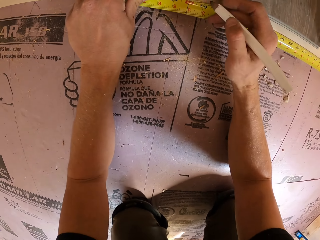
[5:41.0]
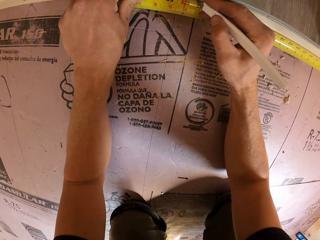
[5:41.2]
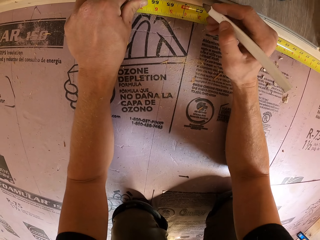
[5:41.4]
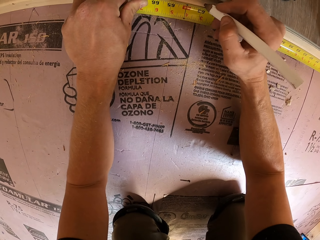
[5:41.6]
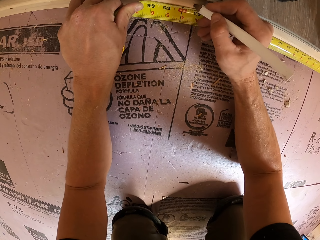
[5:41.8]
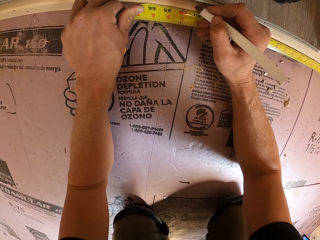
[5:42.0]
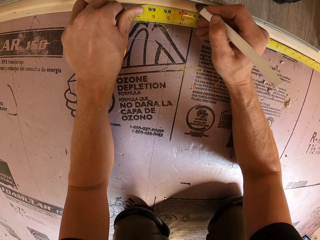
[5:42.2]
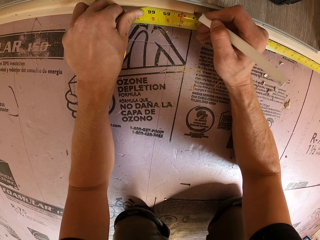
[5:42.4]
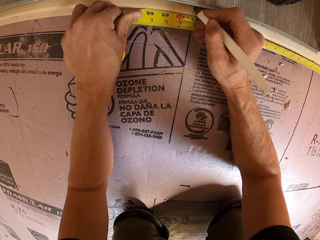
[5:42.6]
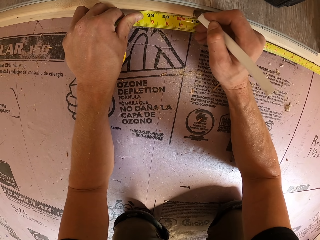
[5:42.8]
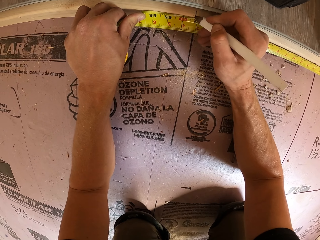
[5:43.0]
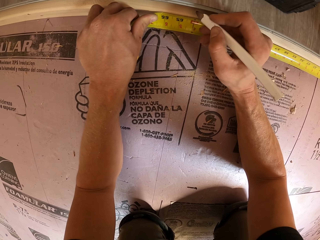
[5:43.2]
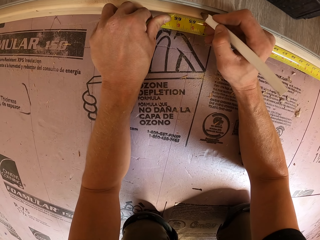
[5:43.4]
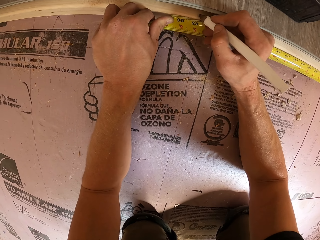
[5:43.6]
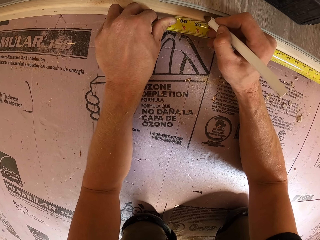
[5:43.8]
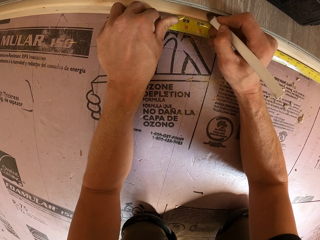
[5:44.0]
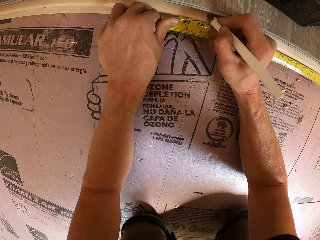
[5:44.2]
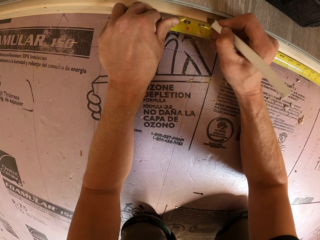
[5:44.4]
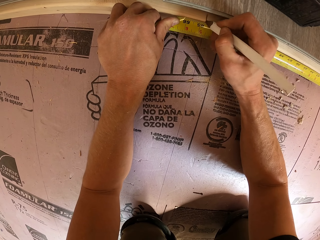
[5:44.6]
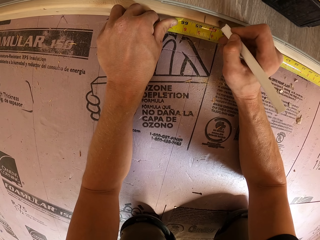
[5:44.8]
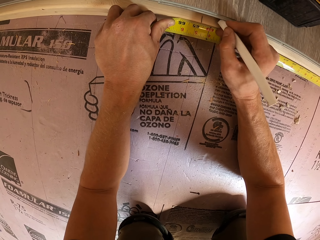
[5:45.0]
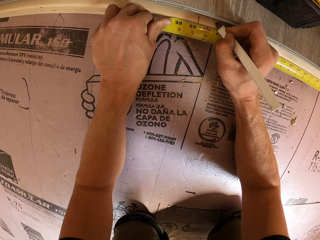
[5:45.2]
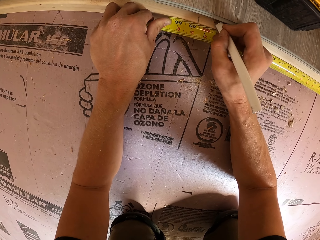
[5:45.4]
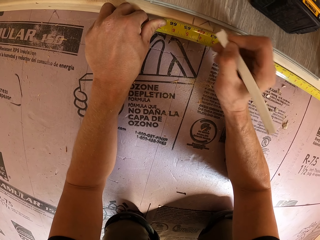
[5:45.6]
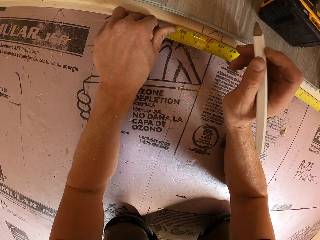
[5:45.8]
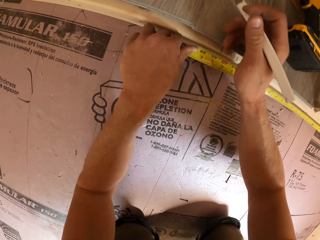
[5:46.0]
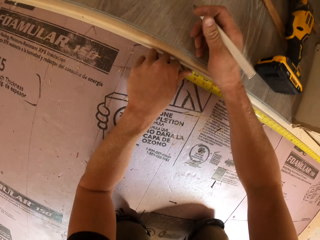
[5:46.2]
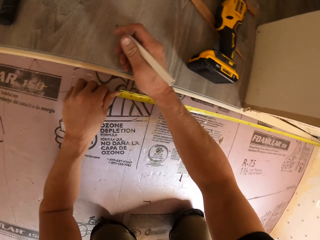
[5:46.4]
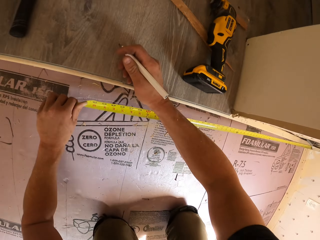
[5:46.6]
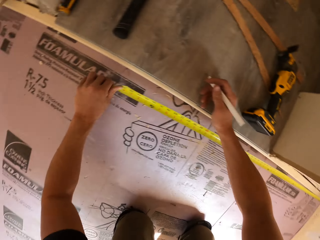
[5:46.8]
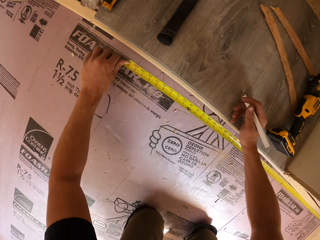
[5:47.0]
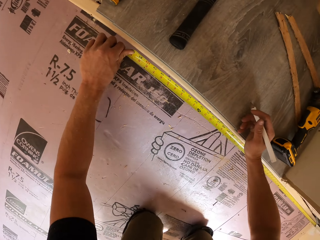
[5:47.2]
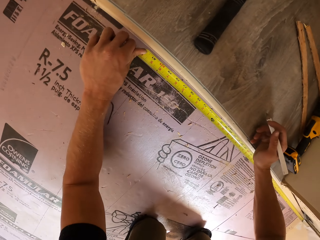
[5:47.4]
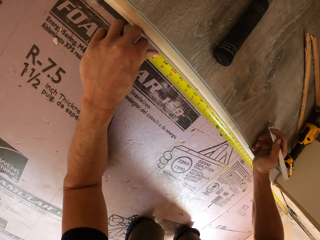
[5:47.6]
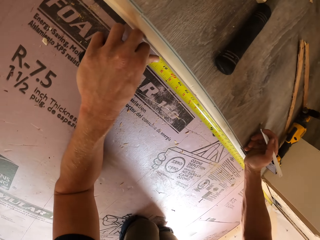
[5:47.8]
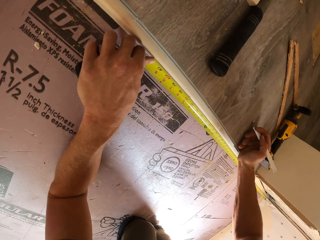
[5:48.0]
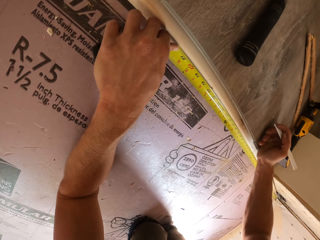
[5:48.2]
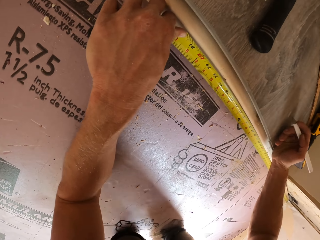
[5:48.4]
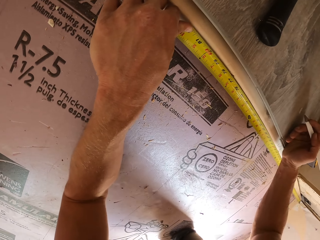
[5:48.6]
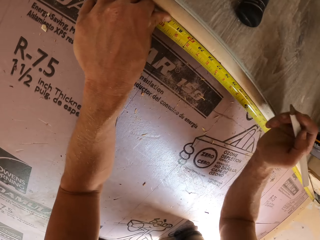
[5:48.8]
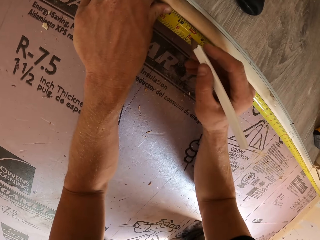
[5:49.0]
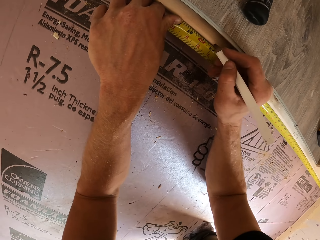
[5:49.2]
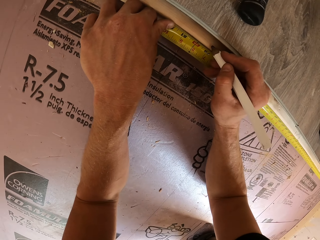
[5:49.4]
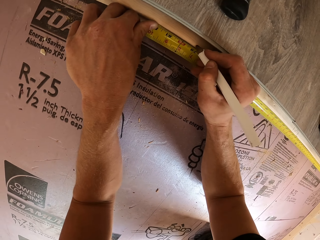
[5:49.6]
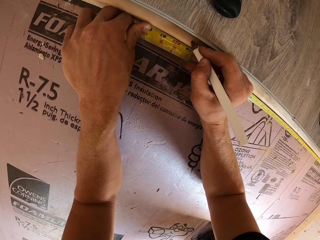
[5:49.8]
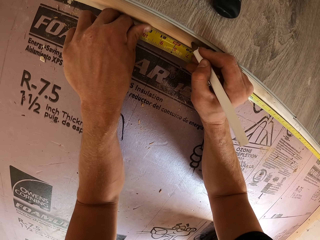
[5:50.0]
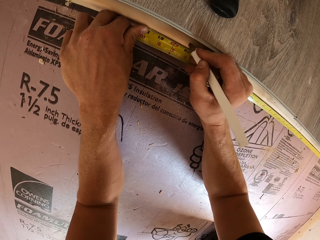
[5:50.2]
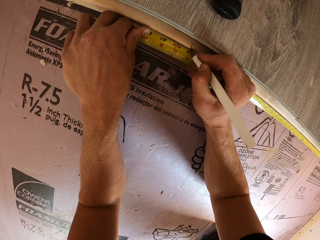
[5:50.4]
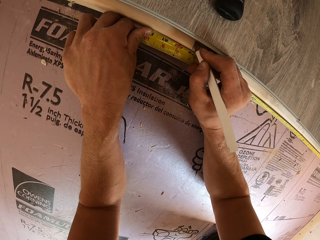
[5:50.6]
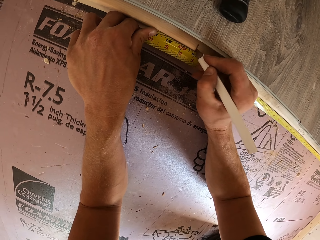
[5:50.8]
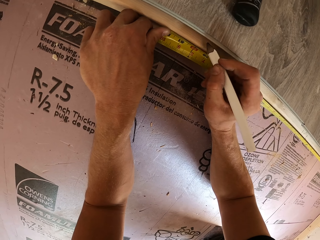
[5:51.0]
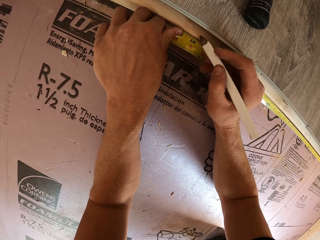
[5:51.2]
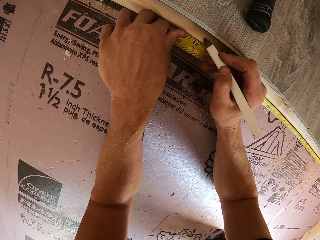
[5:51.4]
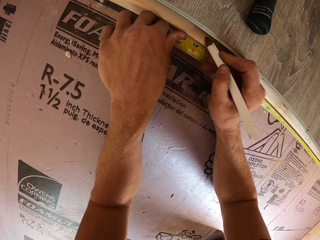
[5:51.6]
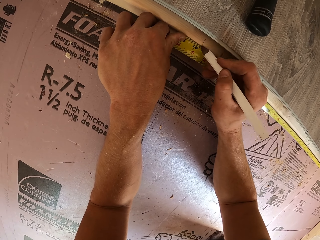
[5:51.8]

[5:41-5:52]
The camera wearer writes on the wood. They mark the wood repeatedly. They measure the wood. They move. They write on the wood.

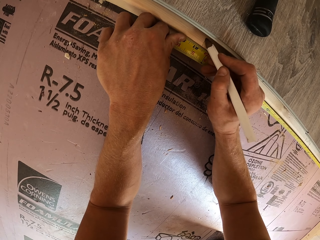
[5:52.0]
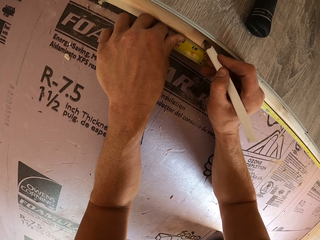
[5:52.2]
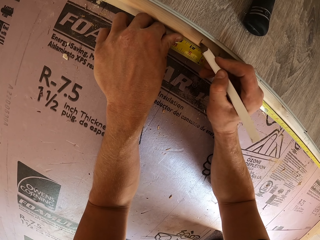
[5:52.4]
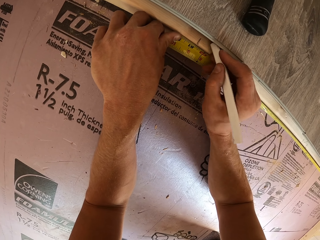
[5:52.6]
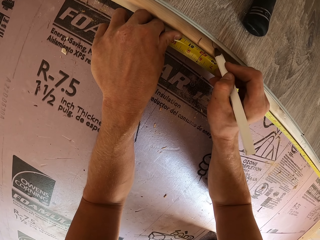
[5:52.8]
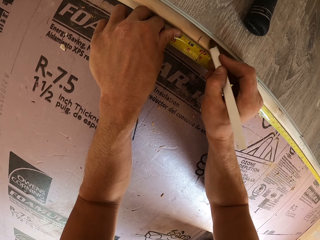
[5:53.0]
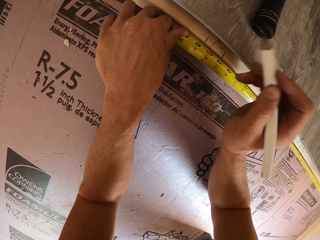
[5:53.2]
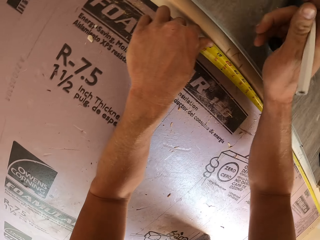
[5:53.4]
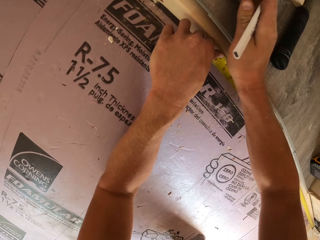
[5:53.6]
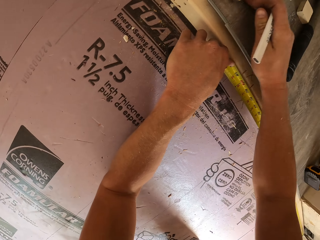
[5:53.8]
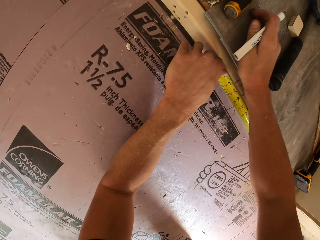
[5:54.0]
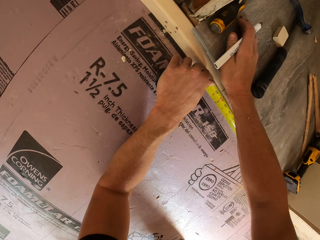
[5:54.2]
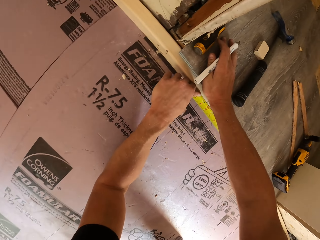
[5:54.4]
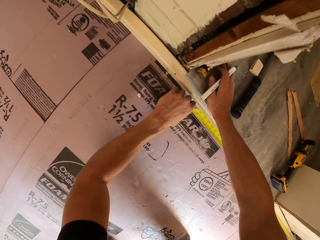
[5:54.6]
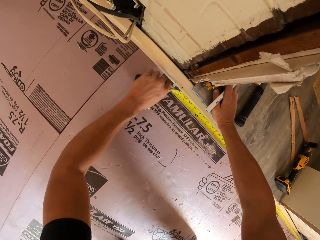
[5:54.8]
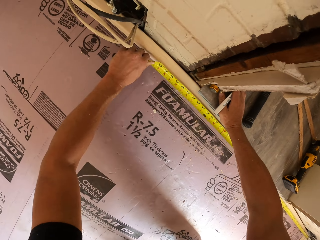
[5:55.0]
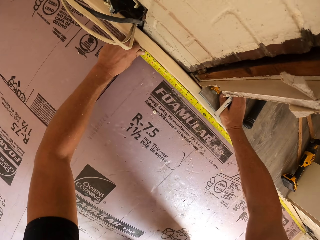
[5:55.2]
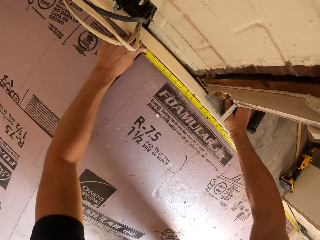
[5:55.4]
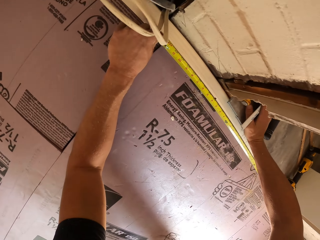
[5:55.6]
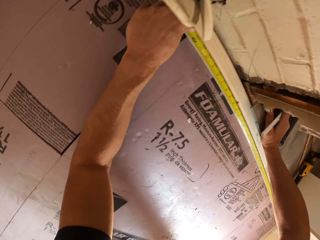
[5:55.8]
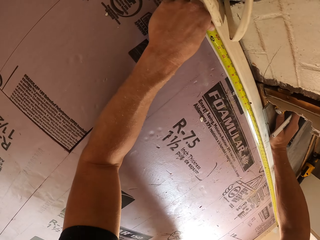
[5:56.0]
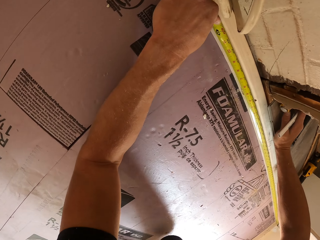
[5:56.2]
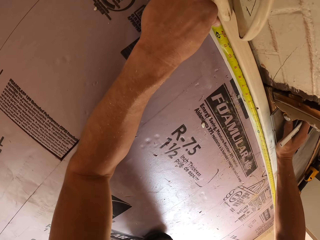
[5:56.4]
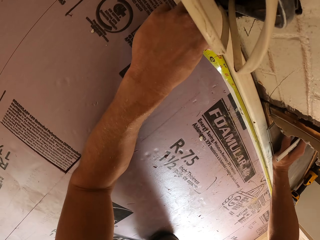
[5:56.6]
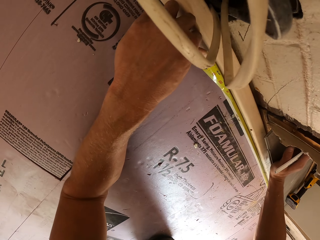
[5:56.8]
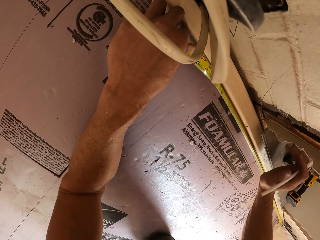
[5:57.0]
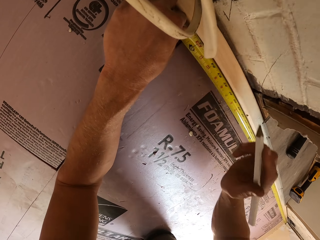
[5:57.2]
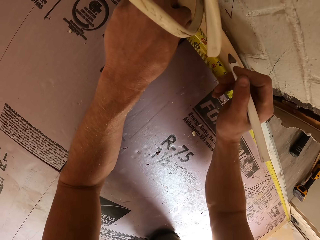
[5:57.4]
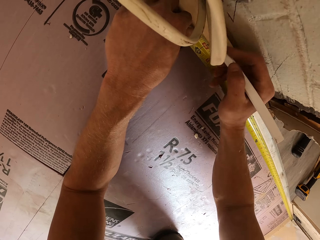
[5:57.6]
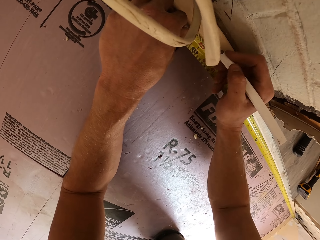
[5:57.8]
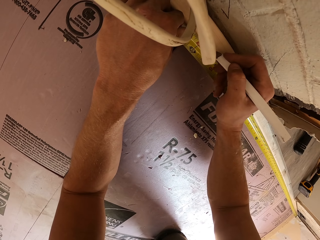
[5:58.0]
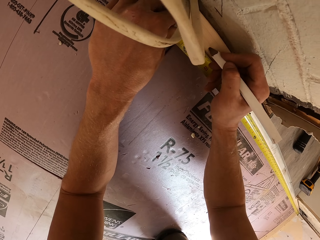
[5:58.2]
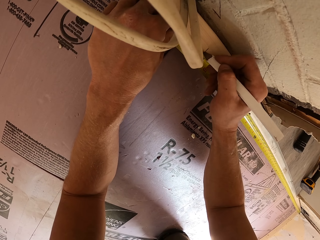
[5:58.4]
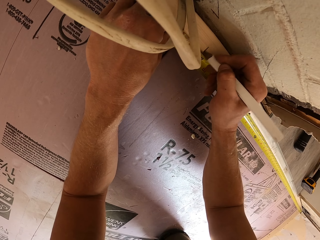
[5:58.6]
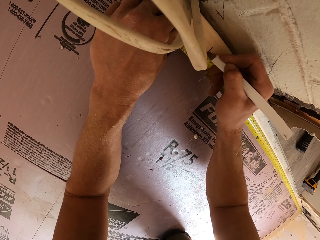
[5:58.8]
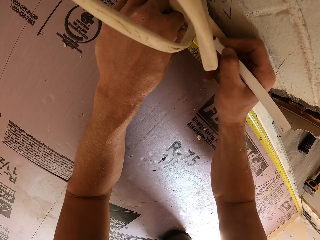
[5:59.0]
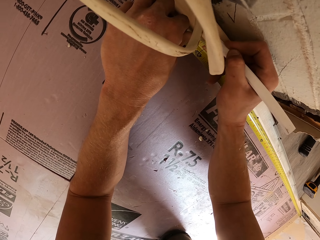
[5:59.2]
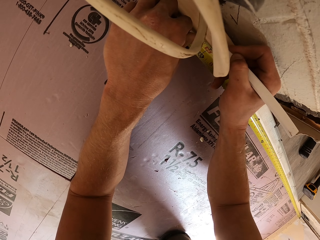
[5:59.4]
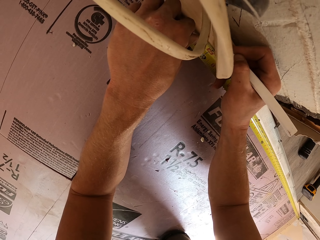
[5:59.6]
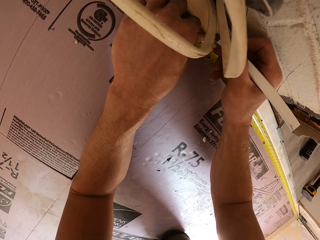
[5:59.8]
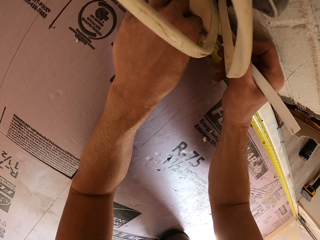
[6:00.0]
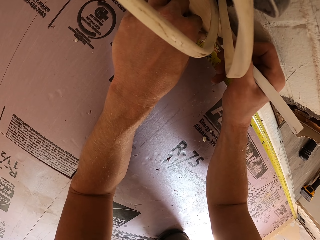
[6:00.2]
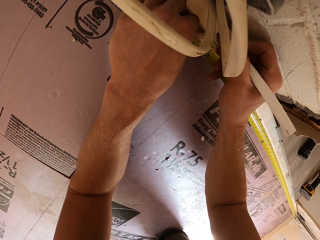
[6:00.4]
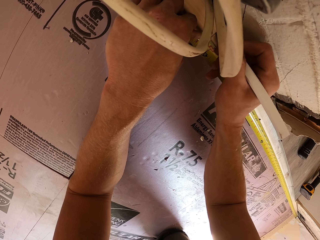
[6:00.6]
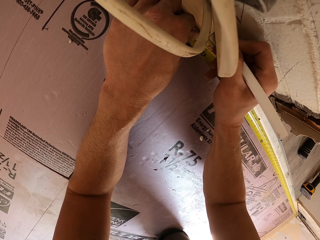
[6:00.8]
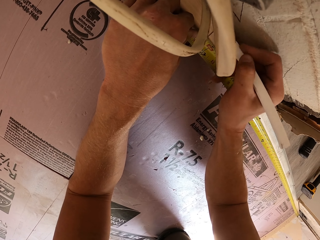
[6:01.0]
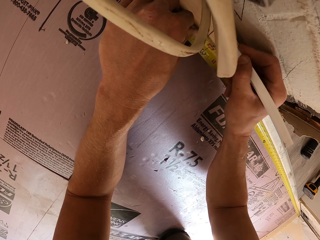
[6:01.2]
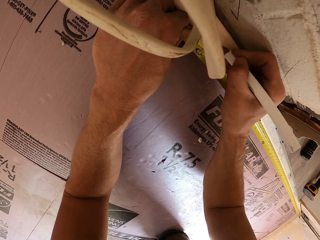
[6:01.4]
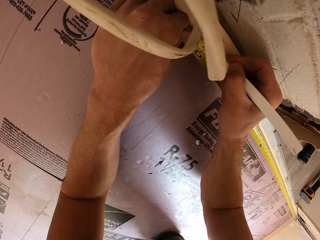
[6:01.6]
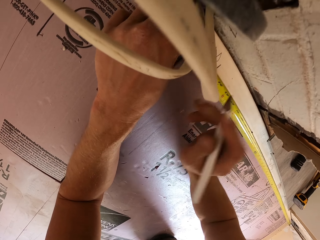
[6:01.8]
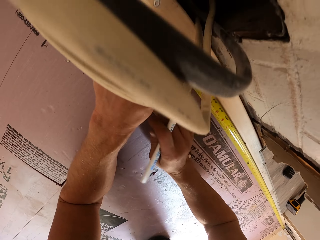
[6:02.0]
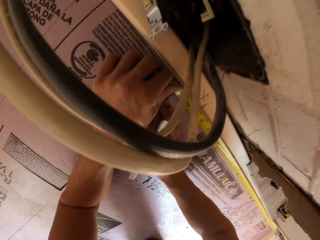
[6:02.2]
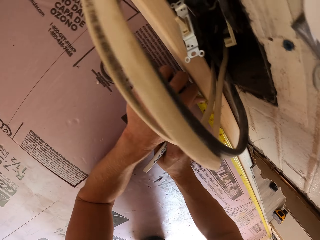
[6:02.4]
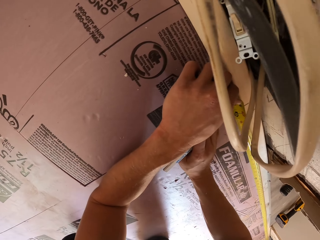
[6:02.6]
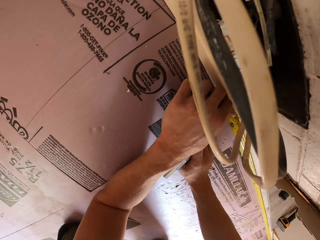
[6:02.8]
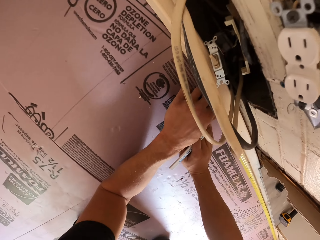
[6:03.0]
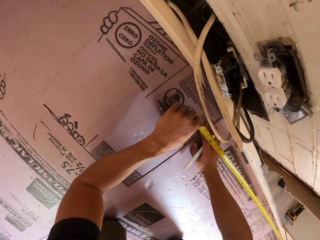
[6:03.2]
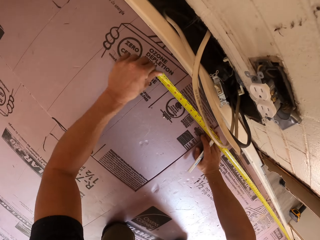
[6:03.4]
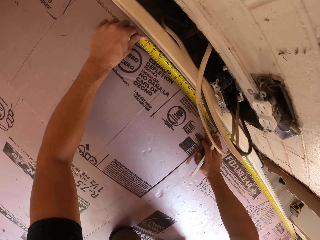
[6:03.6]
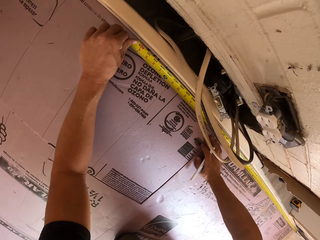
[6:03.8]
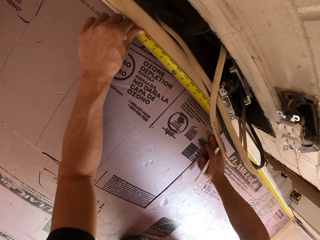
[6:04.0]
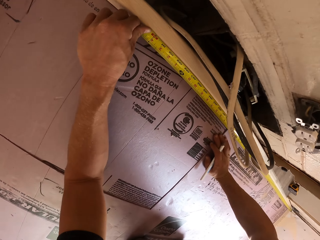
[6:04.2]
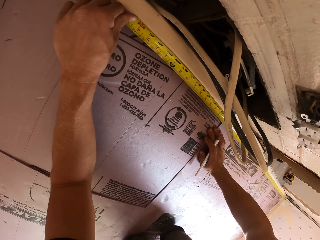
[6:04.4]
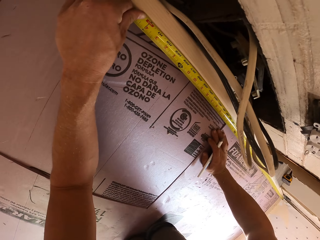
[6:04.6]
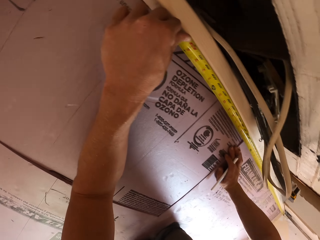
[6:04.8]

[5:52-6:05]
The camera wearer marks the wood. They move their hand. They measure the wood. They extend the tape. They write on the wood. They mark the wood again. They measure the wood.
